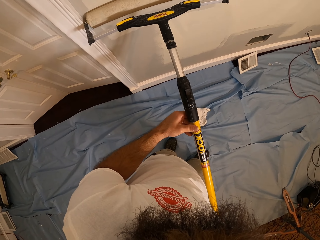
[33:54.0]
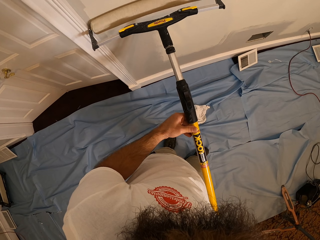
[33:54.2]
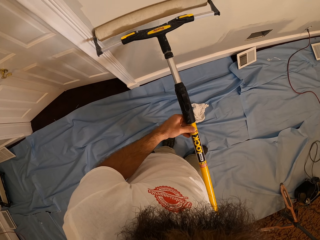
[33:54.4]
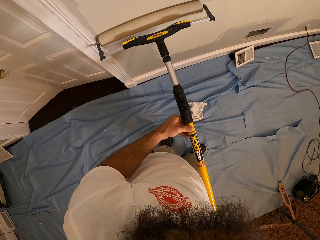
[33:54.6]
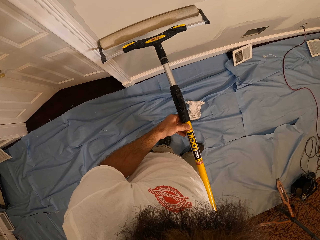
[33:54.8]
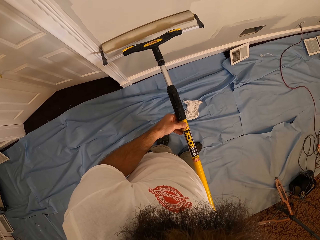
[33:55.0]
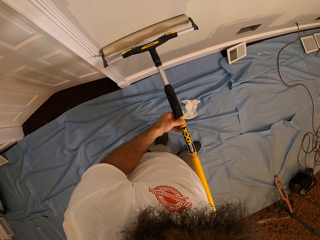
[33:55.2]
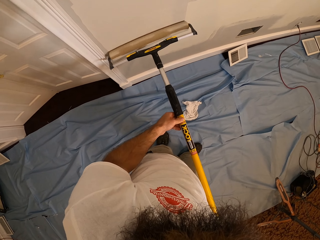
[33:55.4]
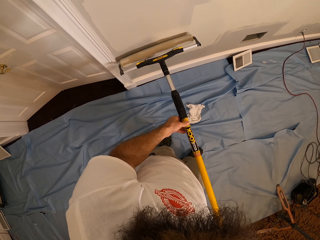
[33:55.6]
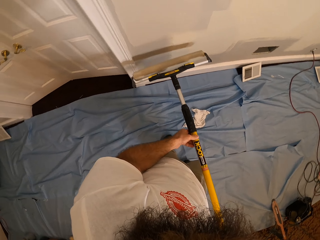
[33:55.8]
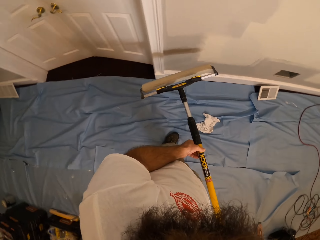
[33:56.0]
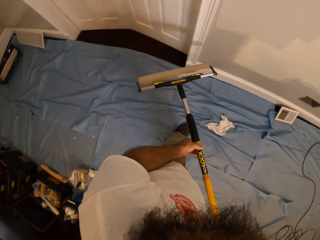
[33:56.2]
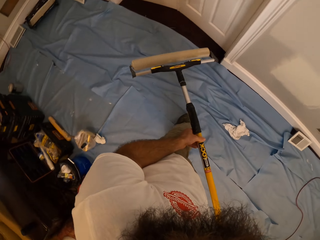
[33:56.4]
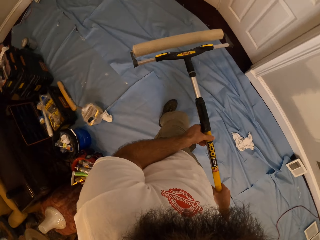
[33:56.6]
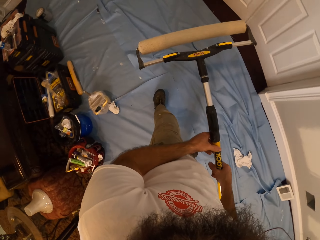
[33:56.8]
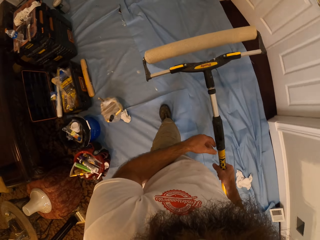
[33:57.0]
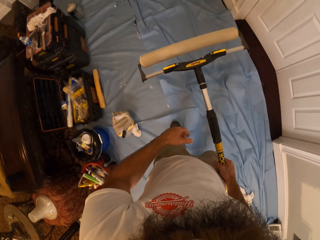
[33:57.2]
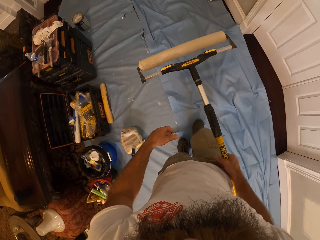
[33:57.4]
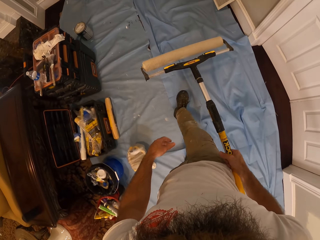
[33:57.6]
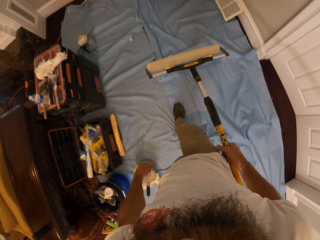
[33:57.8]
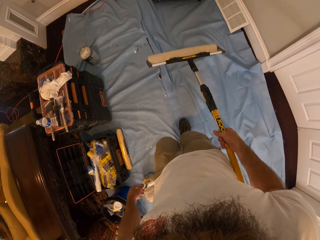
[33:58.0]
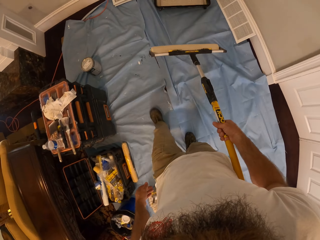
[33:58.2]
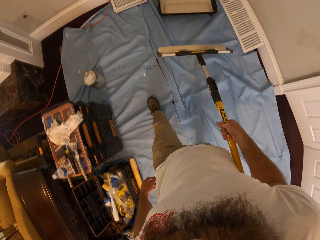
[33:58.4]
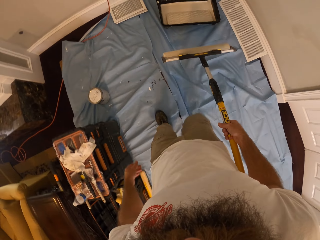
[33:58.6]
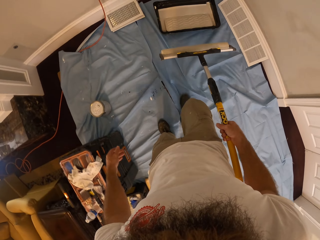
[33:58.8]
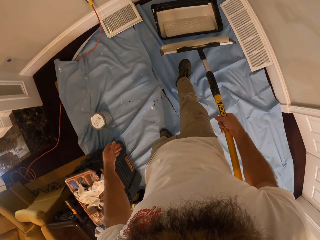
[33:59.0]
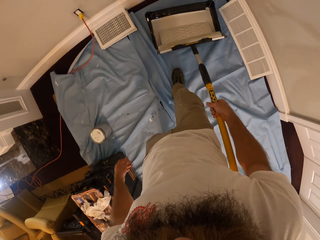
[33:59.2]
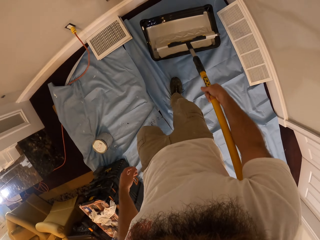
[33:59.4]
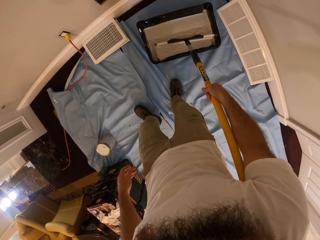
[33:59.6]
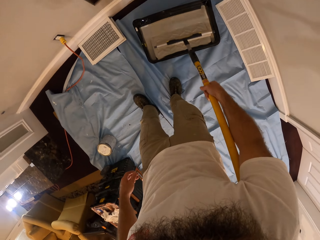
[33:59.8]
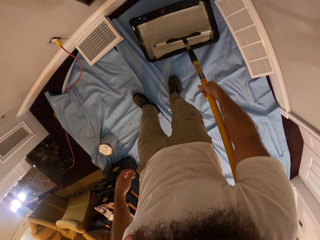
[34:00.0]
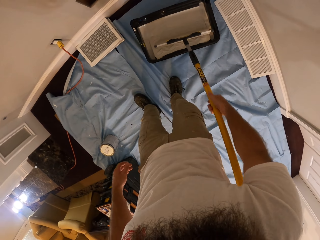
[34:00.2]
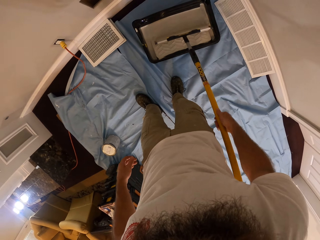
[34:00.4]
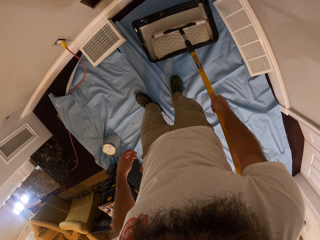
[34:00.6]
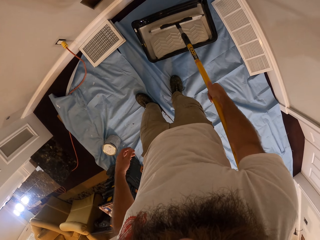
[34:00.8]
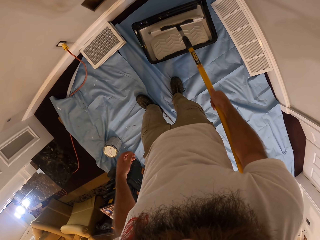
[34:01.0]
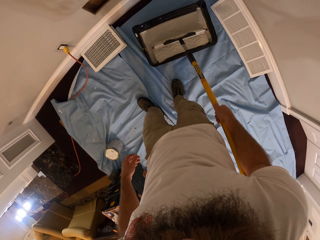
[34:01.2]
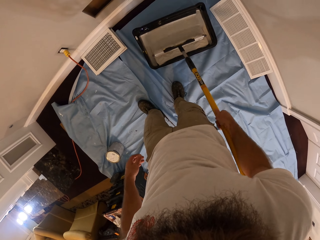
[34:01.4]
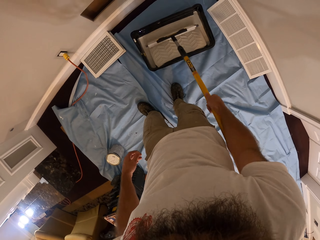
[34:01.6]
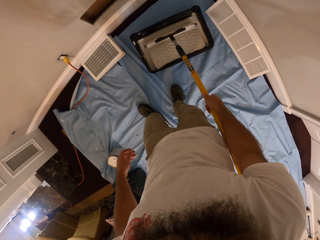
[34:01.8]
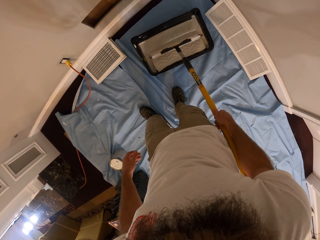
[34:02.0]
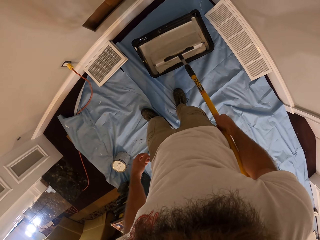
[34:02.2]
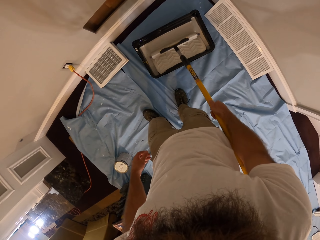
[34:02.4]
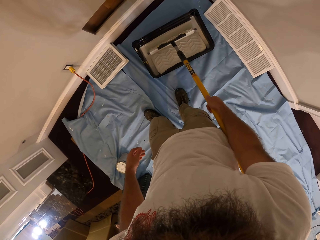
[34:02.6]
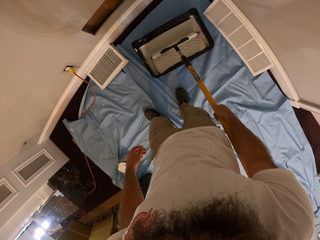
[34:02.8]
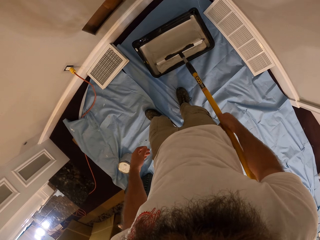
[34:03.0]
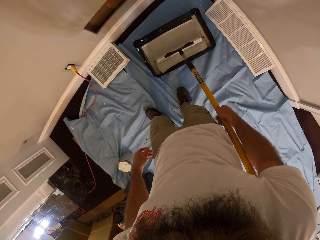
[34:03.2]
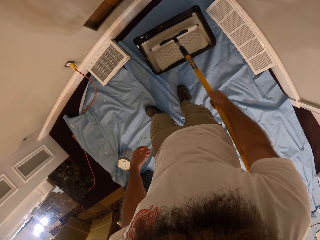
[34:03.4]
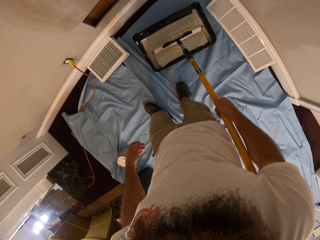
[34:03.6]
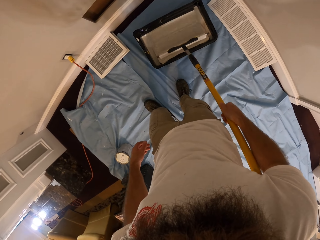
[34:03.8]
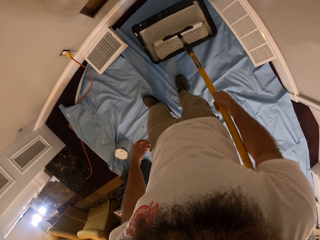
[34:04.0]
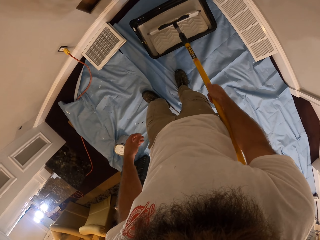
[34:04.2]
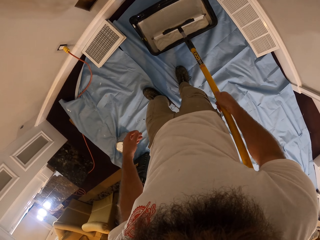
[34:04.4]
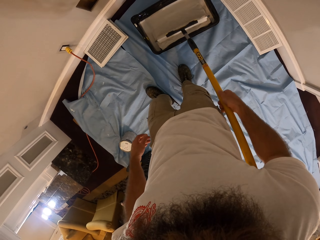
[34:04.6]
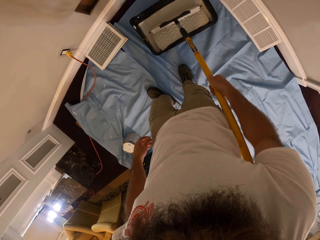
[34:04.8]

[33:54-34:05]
The camera wearer lifts the roller brush. He walks to the paint. He takes paint from the bucket with the paint roller using his right hand. He rolls the roller brush in the paint.

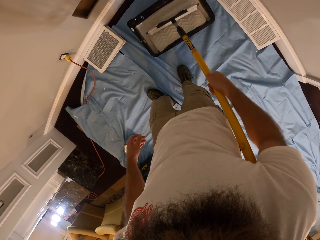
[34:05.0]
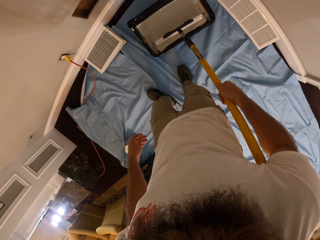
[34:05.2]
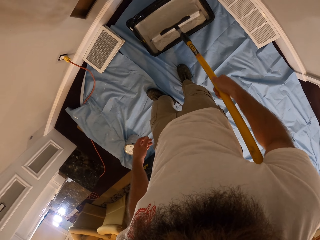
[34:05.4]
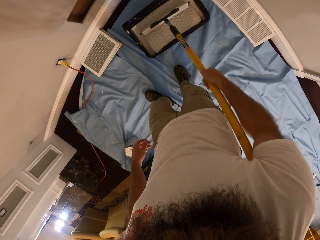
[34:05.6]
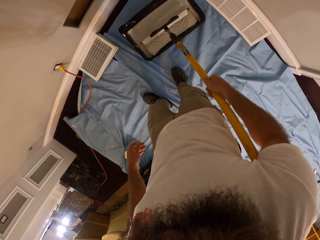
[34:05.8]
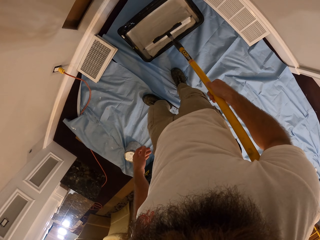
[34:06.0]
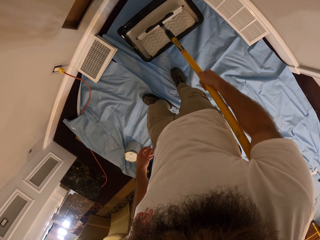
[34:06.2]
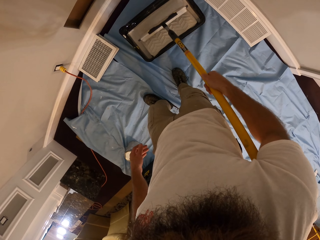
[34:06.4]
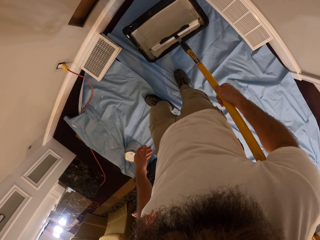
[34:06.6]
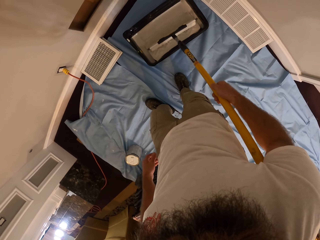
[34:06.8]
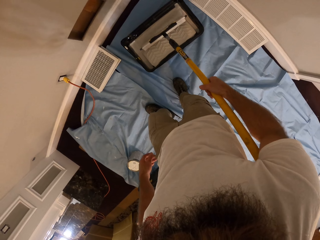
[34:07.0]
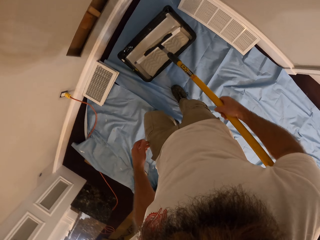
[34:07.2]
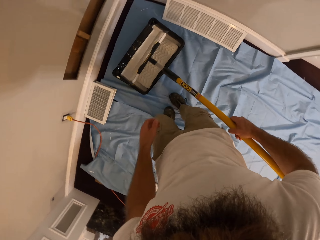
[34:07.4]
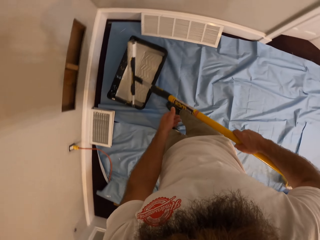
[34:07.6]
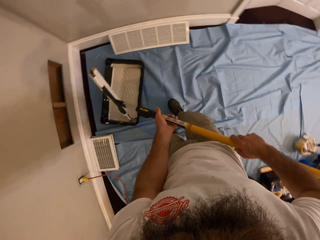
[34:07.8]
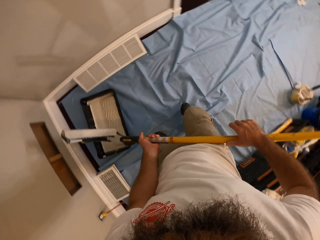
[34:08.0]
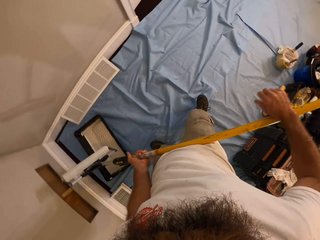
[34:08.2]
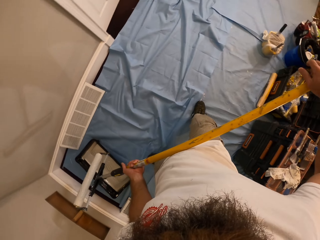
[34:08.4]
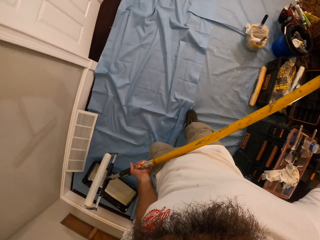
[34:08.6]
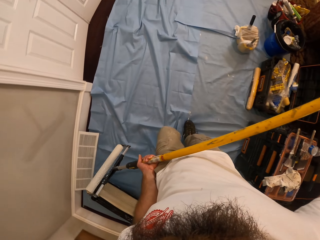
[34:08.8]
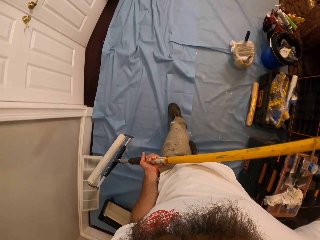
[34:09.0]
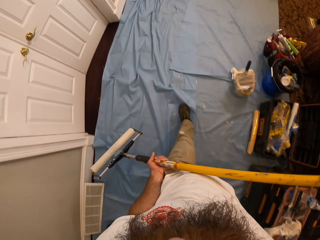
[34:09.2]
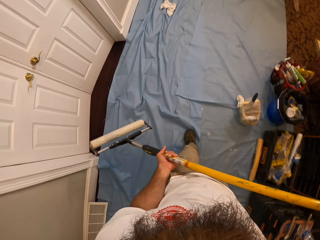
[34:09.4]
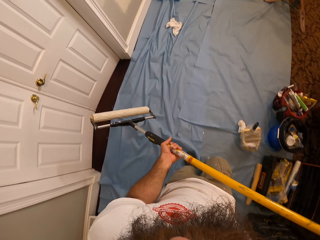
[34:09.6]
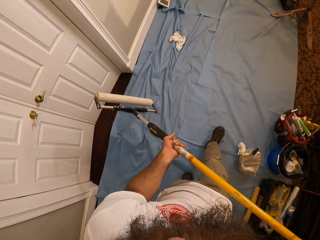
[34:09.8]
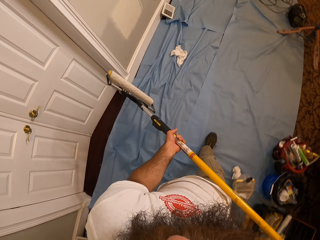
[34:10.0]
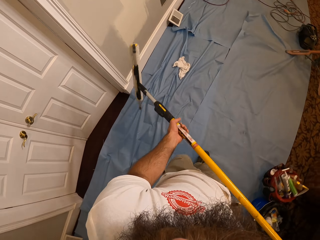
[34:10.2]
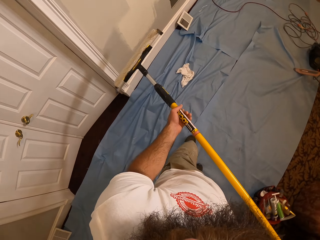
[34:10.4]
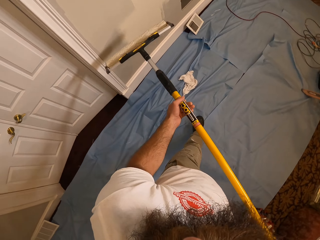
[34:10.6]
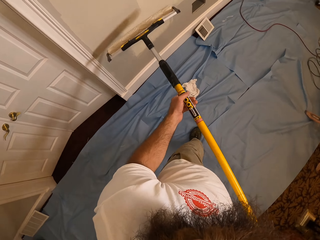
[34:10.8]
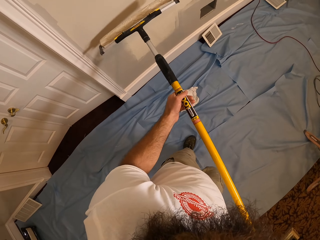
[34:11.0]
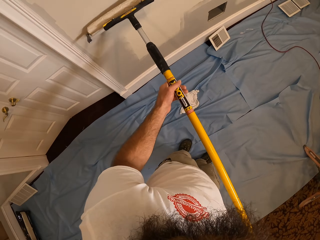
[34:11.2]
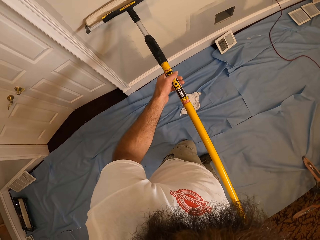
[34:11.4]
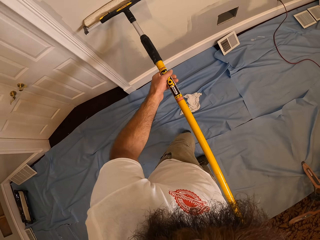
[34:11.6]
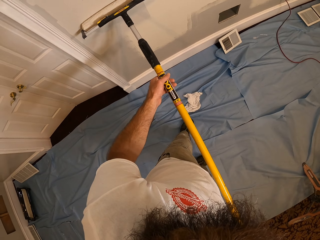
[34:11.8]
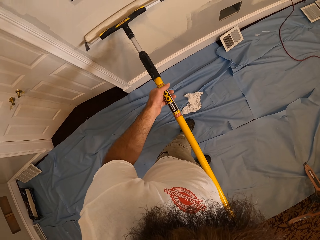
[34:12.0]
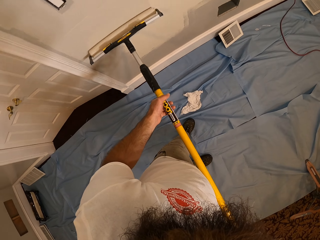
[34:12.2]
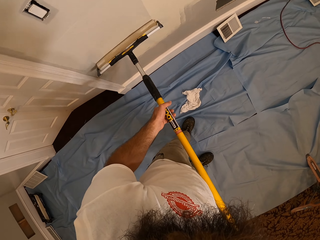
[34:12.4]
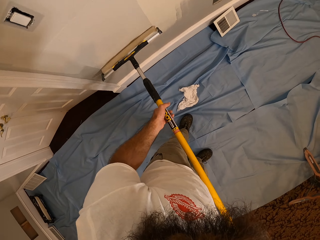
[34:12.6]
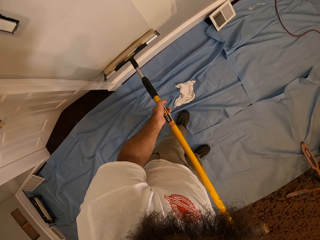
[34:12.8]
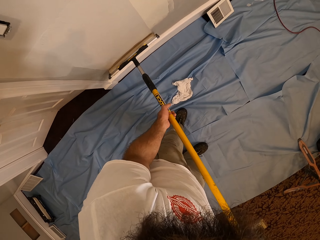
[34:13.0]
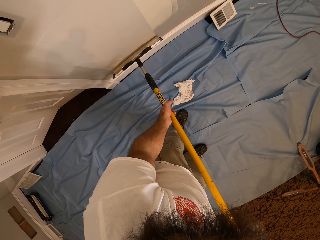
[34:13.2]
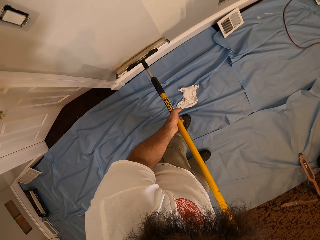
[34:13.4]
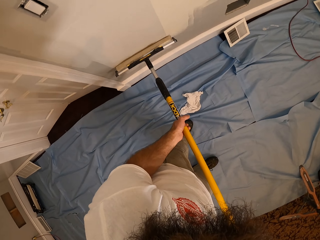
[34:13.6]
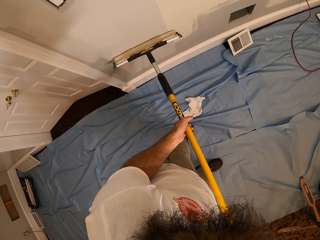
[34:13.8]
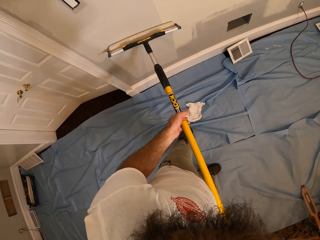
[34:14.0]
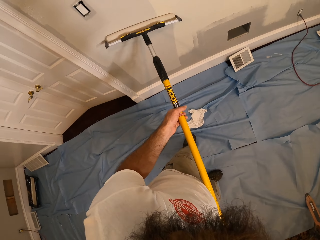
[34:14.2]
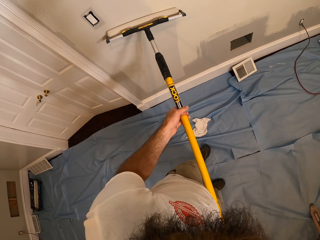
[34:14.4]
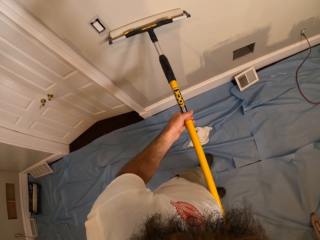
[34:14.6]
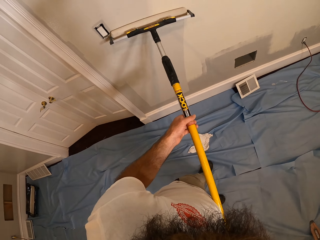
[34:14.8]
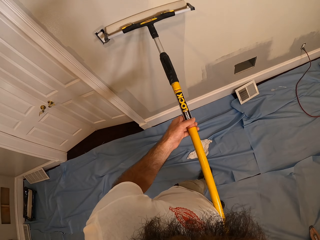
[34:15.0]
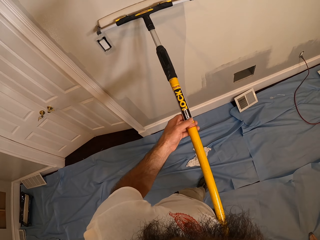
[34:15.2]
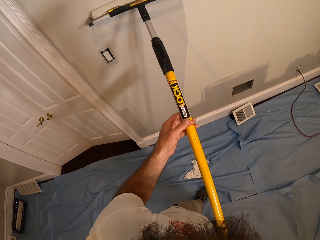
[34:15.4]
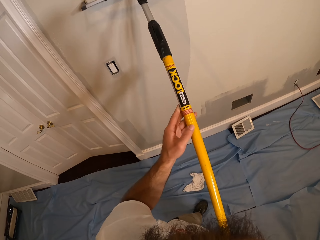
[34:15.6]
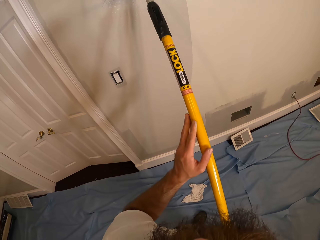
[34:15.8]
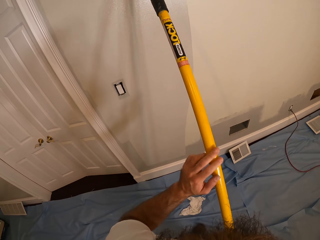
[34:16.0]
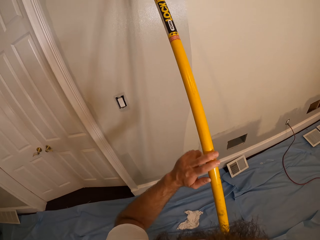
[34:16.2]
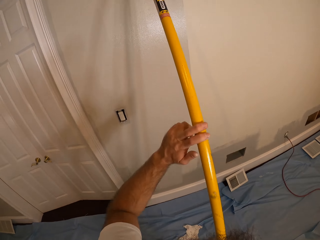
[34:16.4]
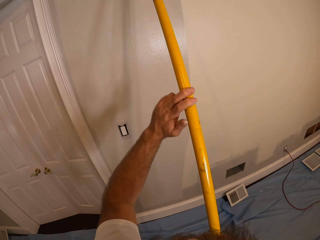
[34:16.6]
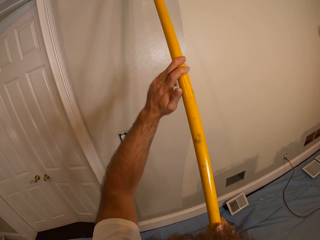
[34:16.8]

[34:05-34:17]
The camera wearer paints the wall with the paint roller using both hands.
